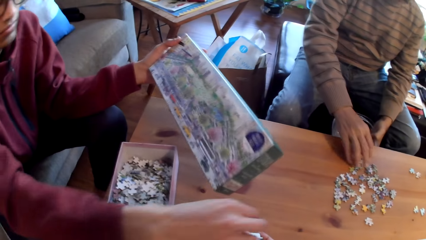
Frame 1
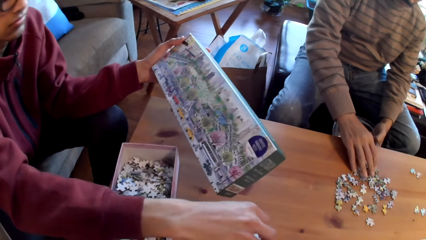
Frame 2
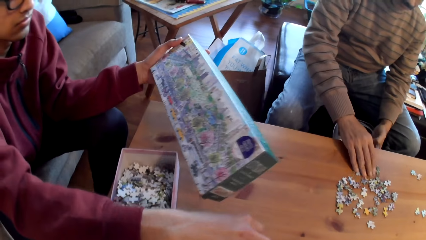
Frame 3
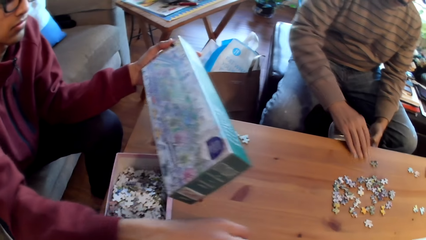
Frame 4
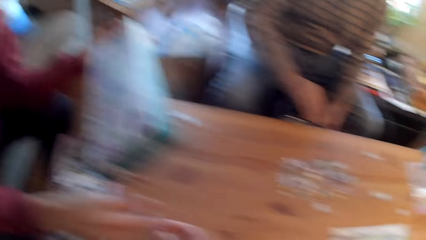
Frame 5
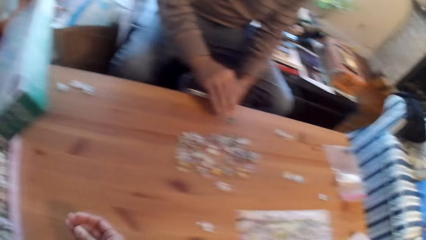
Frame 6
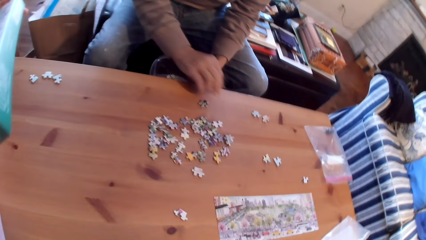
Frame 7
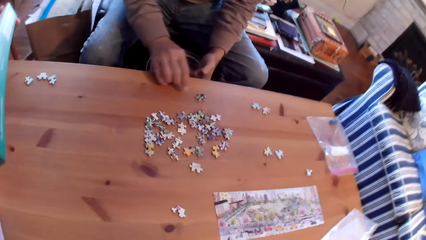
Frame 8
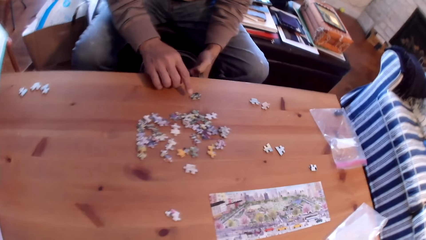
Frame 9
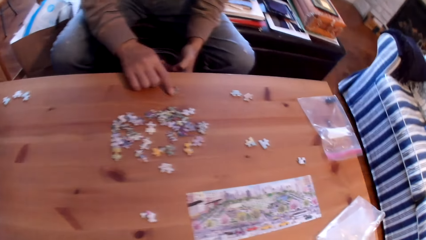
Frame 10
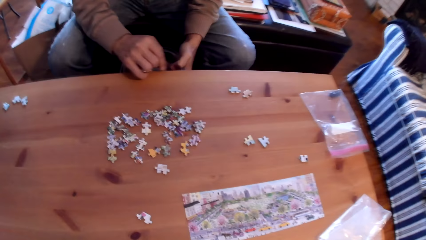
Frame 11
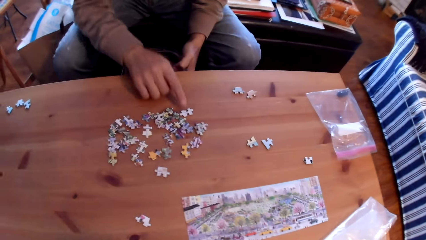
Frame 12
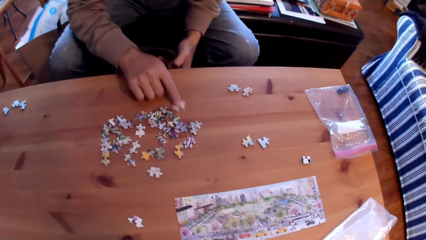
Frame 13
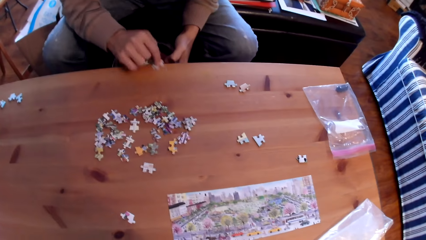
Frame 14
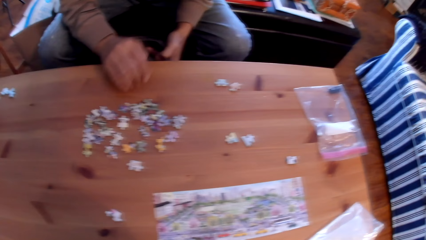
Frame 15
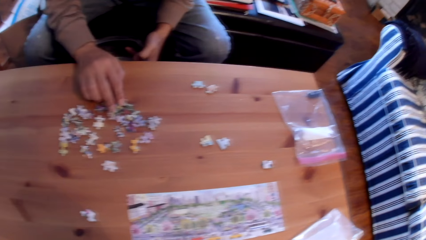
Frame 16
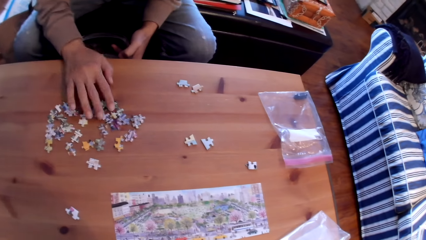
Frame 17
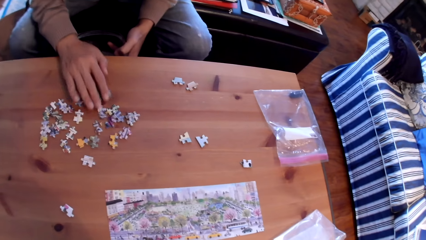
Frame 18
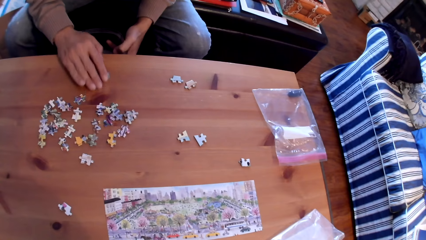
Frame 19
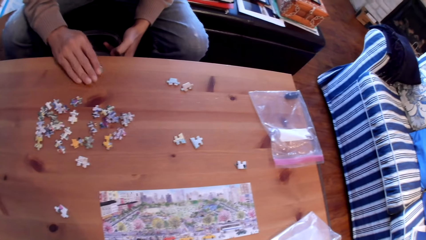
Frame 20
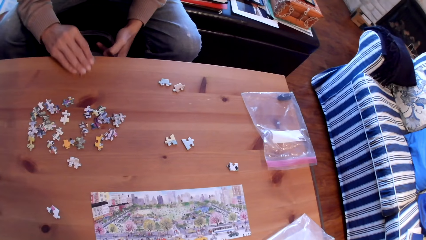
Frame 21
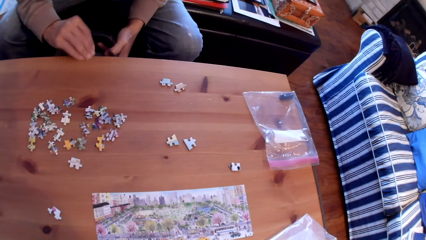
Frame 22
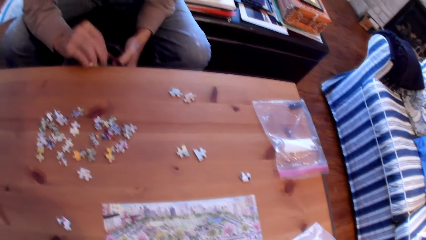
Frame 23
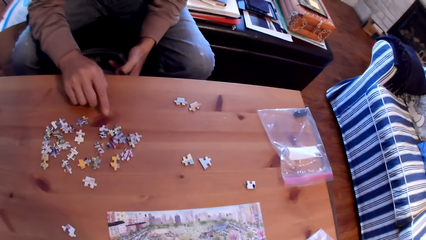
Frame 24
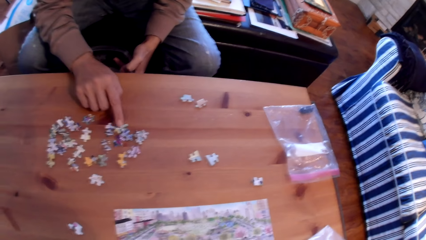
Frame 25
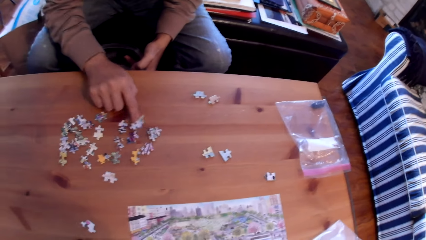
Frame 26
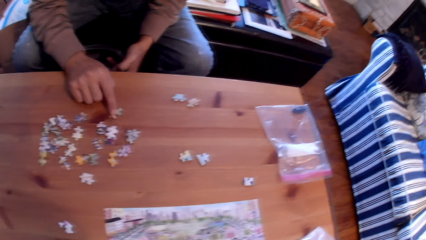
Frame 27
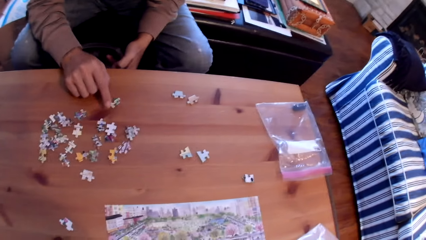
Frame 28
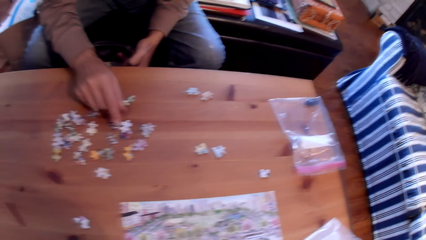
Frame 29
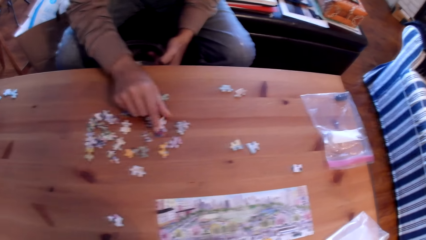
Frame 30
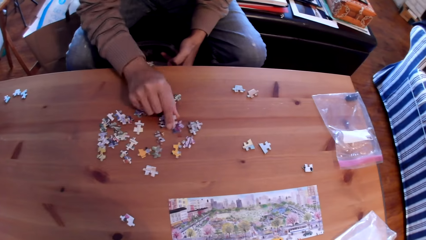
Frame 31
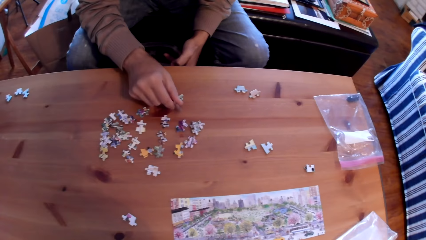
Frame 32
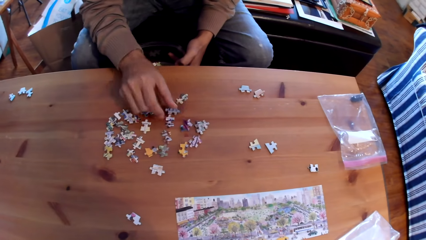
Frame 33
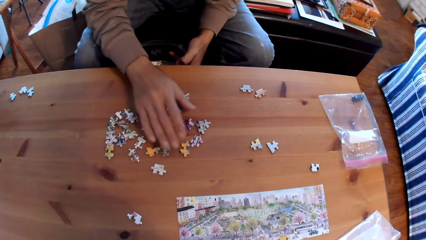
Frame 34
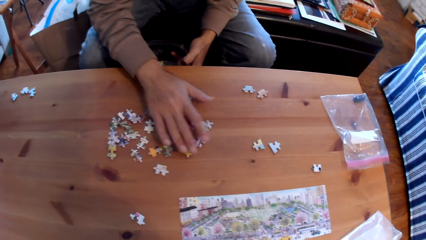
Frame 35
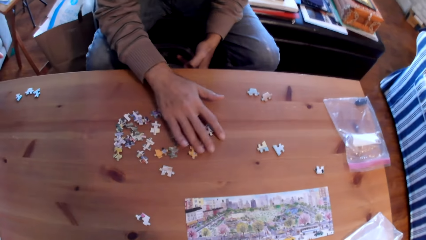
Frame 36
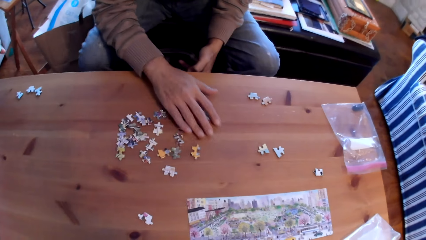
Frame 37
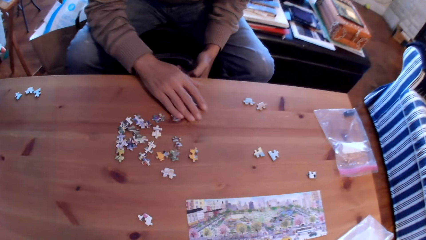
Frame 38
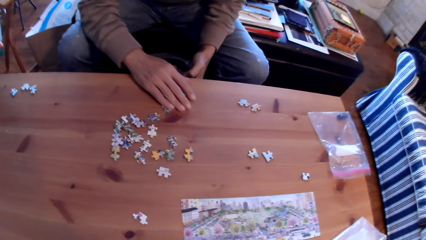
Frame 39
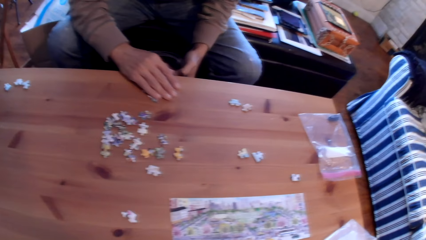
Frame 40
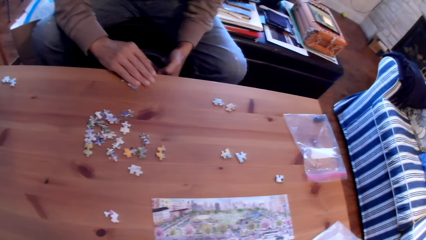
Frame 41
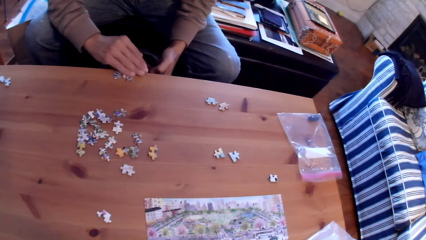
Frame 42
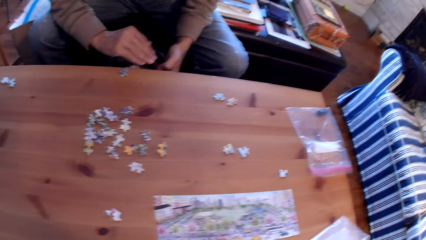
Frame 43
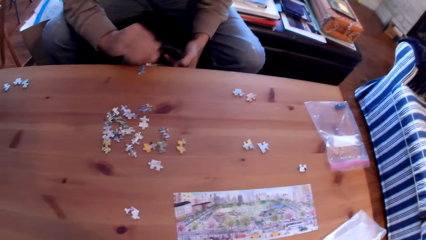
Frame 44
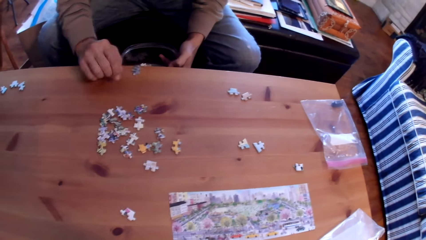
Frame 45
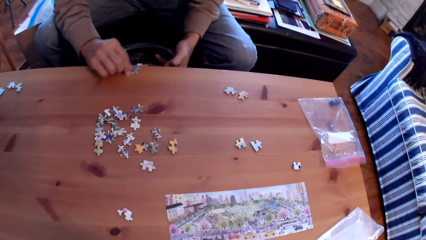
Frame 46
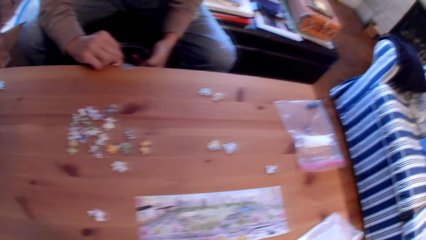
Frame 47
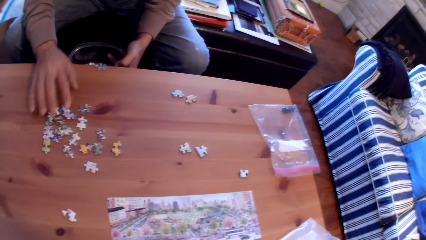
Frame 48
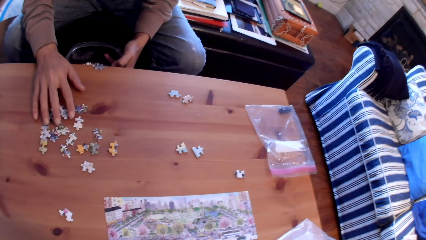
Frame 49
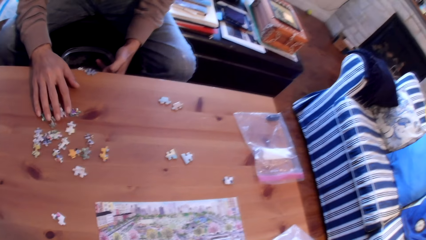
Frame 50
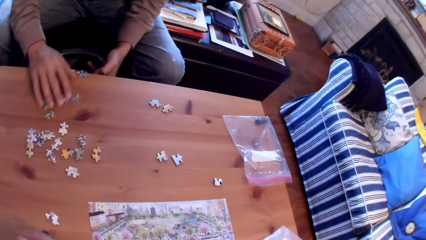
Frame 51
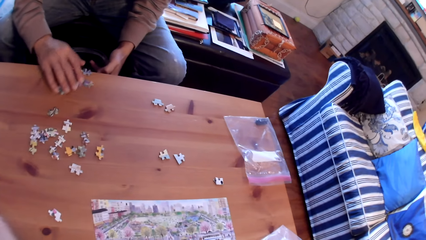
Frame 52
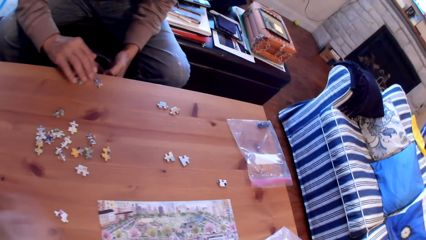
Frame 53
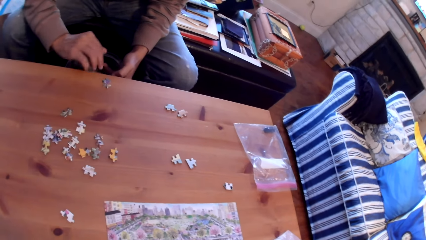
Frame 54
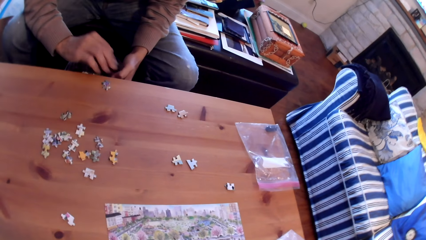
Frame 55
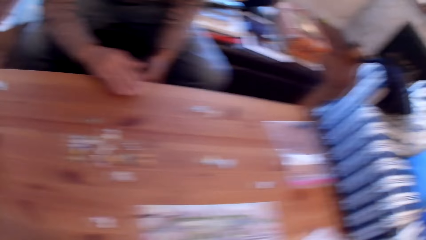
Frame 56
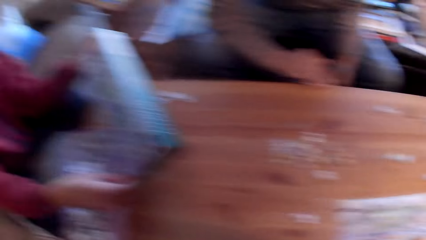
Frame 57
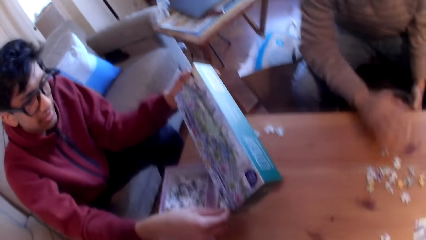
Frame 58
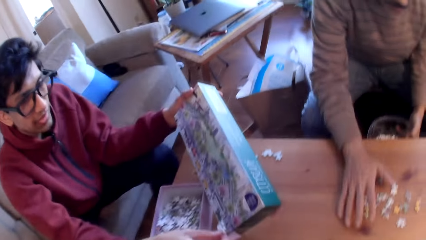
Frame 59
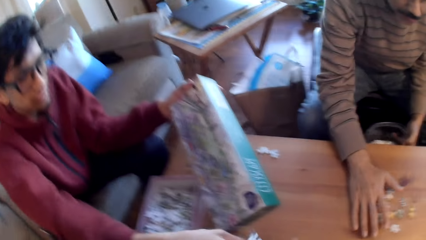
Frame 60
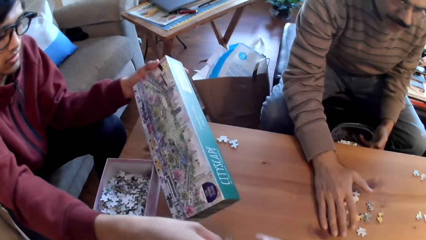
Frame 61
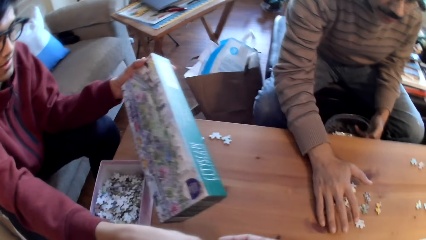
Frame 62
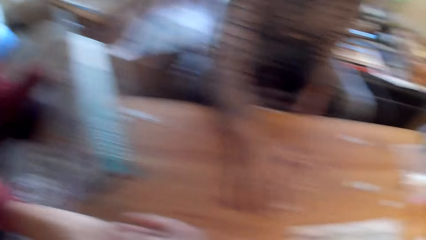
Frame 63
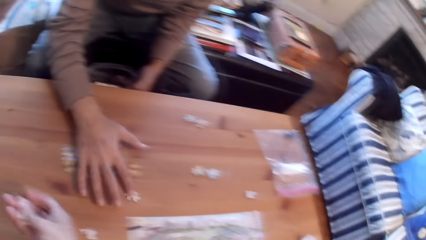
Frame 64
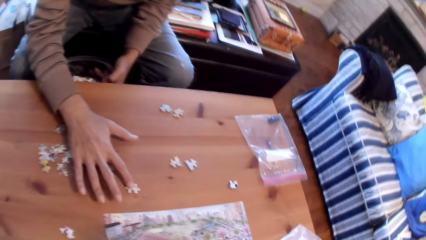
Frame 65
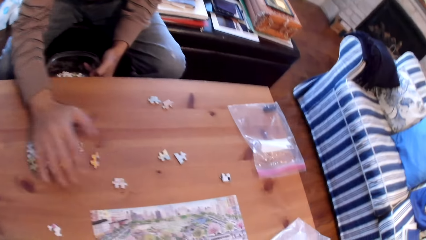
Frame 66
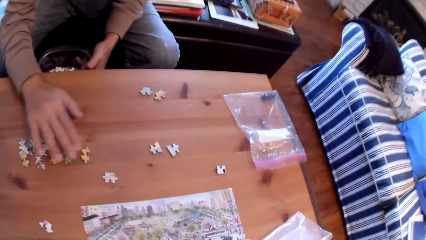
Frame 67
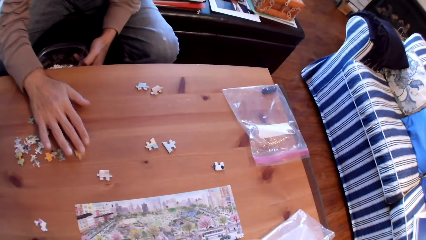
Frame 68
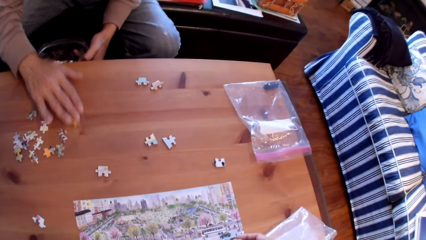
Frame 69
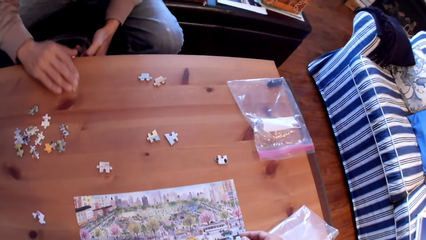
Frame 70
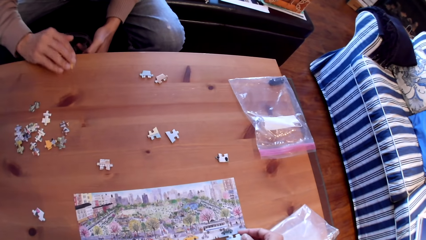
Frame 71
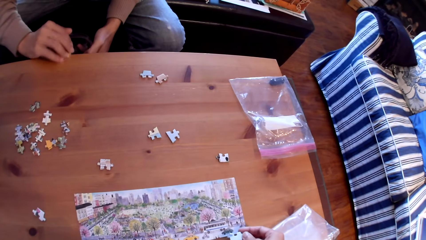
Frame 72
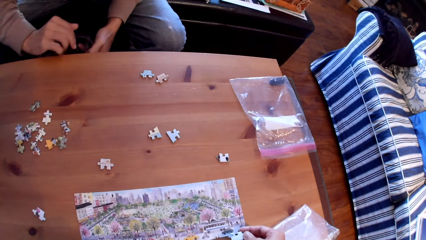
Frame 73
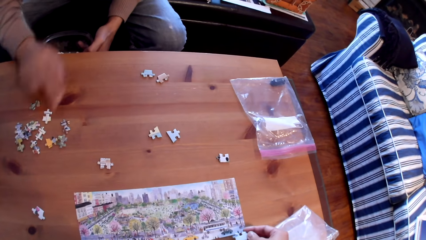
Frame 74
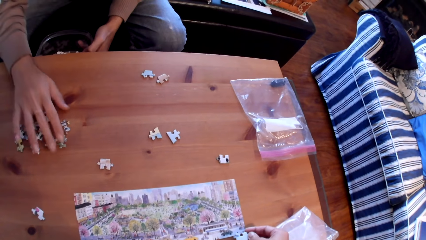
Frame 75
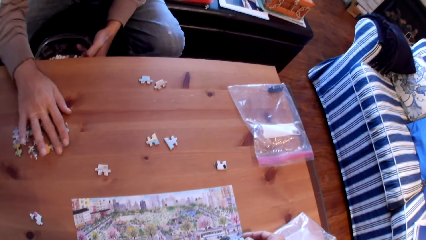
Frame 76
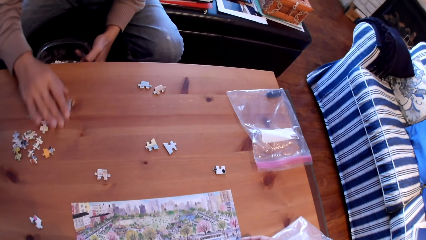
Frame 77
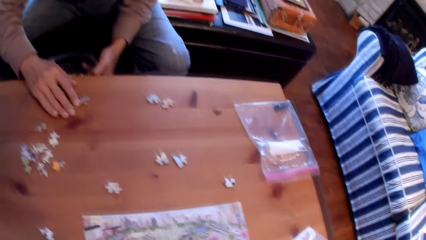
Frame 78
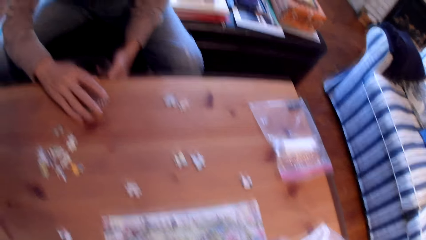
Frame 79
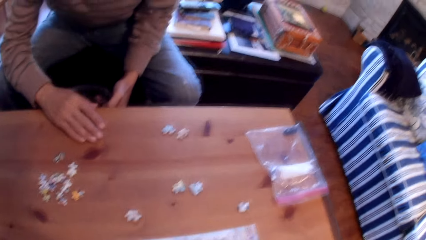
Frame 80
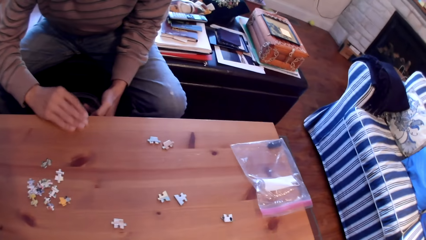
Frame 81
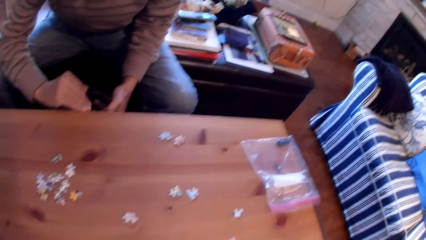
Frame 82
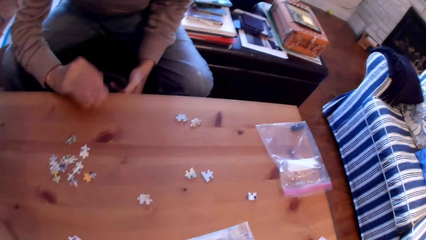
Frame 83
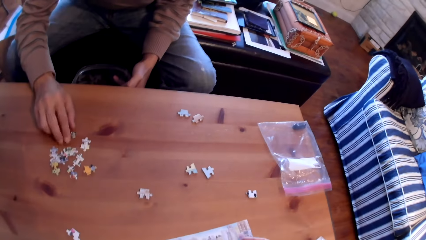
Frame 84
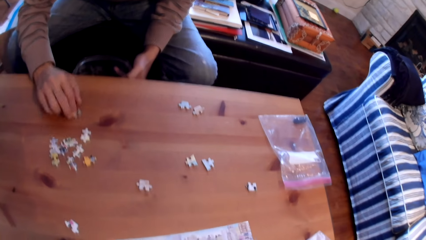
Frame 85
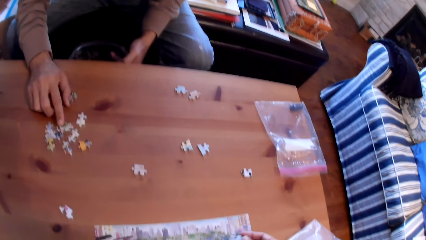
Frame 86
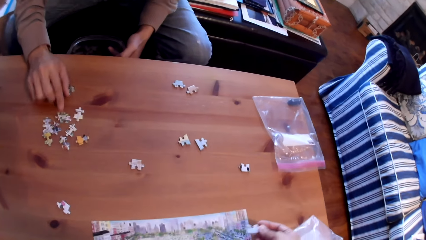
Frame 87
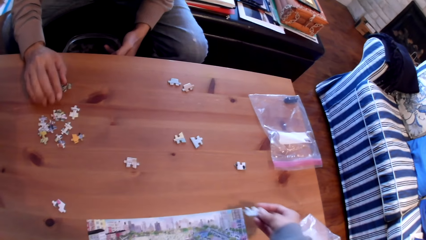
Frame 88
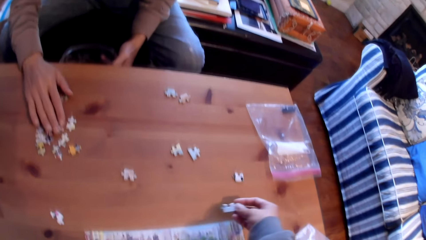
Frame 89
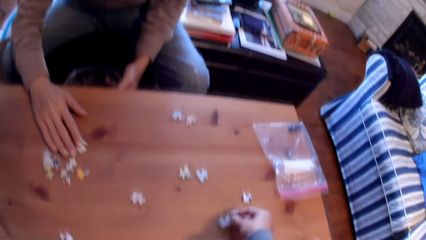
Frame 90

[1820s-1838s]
A man holds a box. A man puts the cards in the tin. Another man places puzzle pieces in the bowl. The camera wearer looks around the room. The first man holds the box. A man looks at the box. The other man places puzzle pieces in the bowl. The camera wearer converses with the other man.
